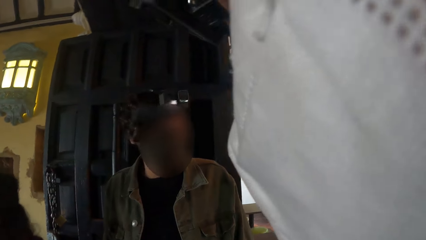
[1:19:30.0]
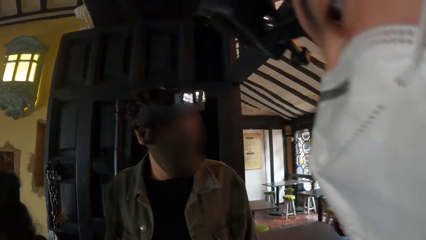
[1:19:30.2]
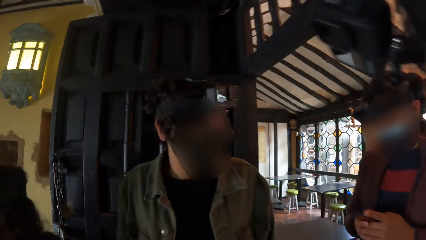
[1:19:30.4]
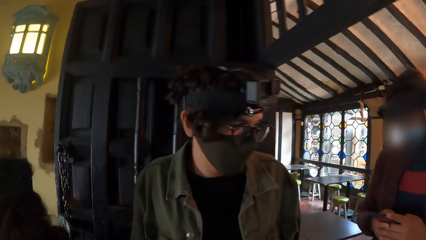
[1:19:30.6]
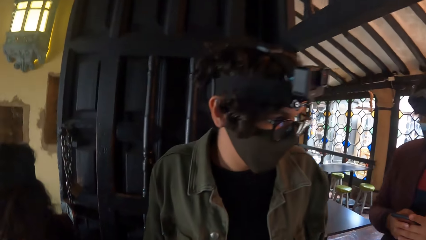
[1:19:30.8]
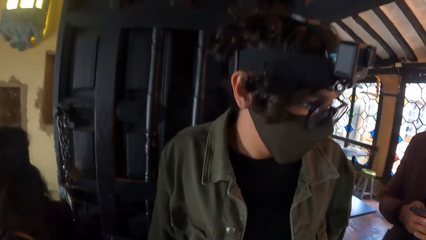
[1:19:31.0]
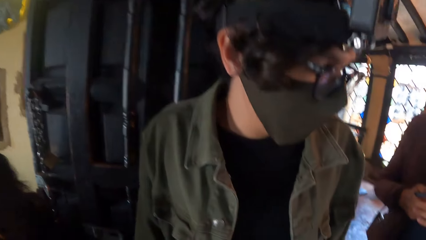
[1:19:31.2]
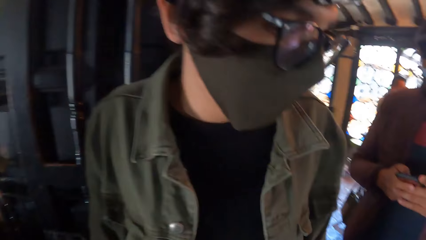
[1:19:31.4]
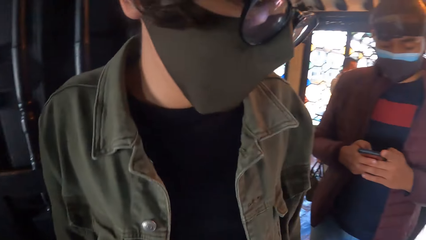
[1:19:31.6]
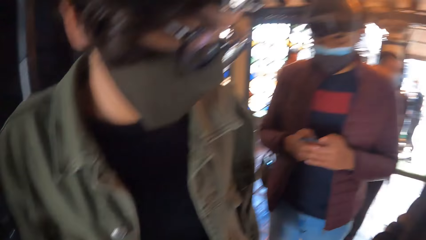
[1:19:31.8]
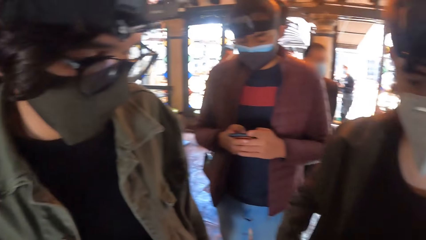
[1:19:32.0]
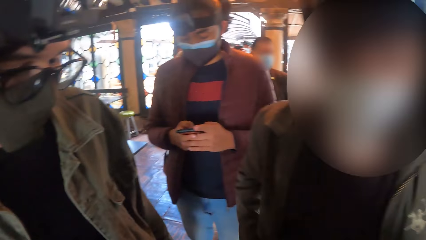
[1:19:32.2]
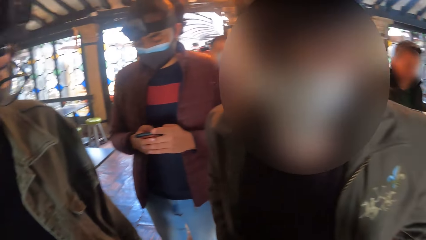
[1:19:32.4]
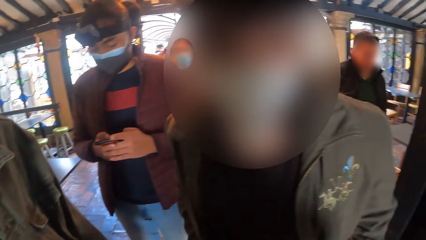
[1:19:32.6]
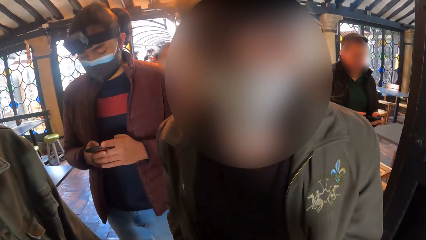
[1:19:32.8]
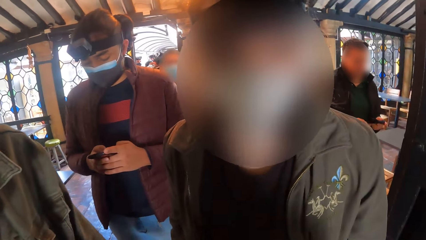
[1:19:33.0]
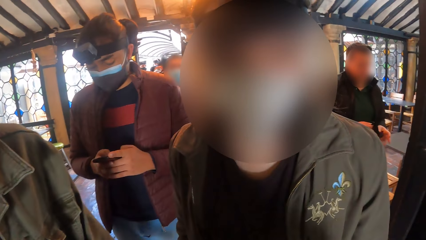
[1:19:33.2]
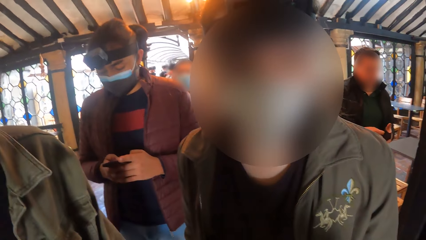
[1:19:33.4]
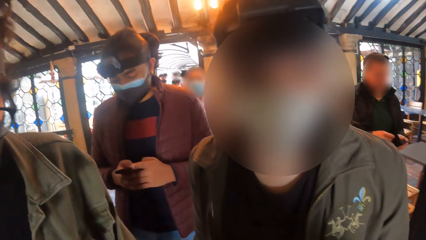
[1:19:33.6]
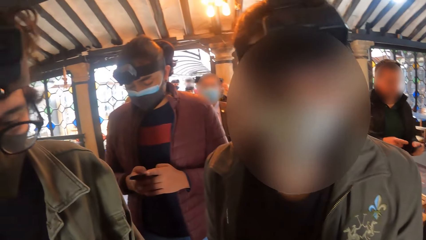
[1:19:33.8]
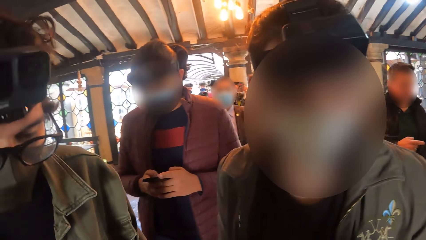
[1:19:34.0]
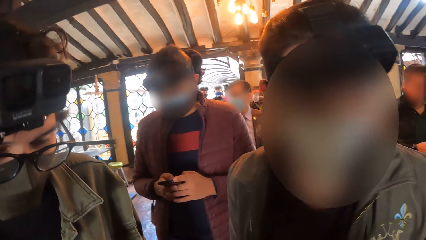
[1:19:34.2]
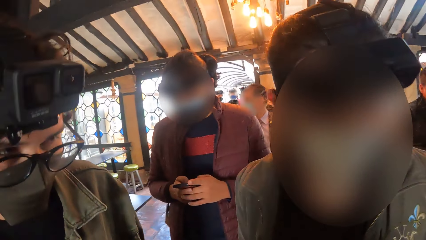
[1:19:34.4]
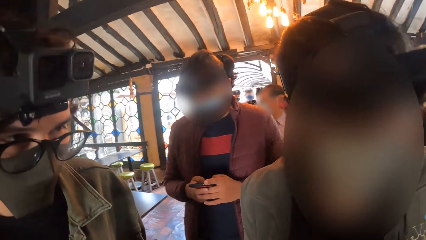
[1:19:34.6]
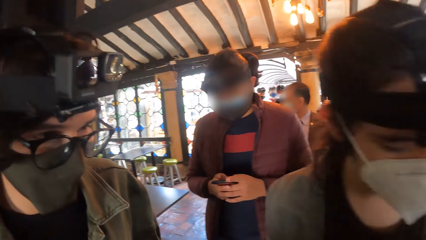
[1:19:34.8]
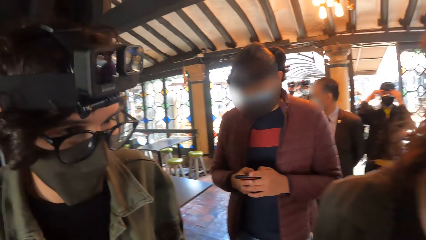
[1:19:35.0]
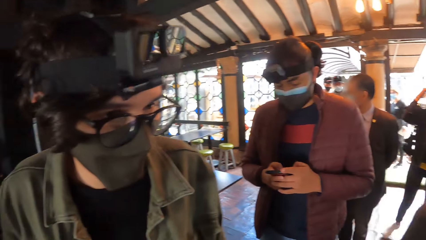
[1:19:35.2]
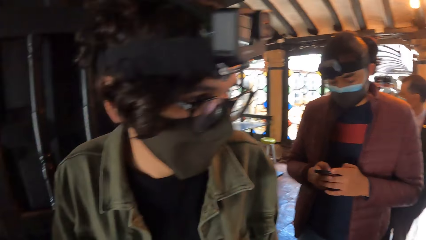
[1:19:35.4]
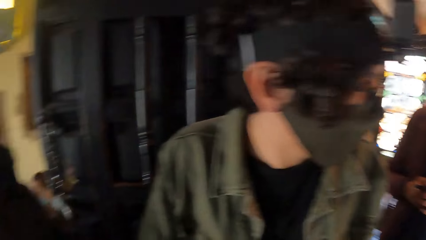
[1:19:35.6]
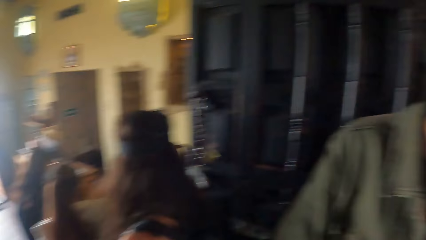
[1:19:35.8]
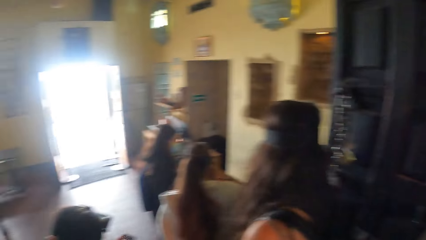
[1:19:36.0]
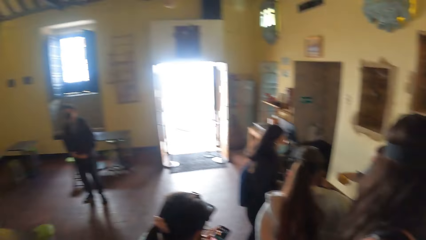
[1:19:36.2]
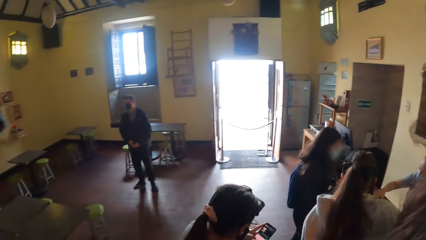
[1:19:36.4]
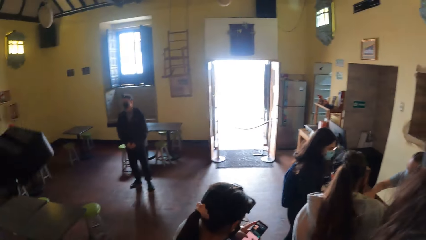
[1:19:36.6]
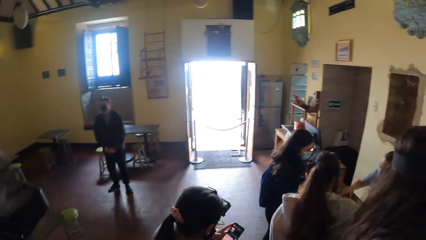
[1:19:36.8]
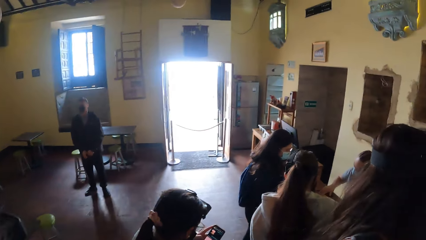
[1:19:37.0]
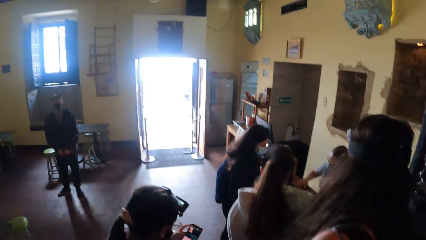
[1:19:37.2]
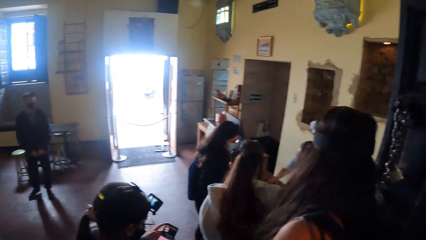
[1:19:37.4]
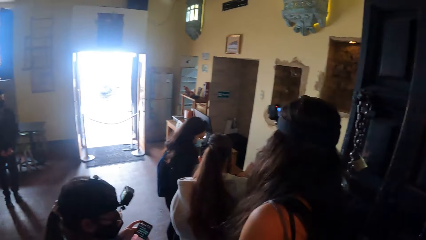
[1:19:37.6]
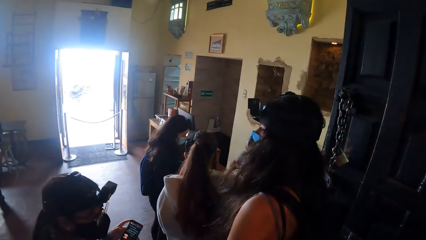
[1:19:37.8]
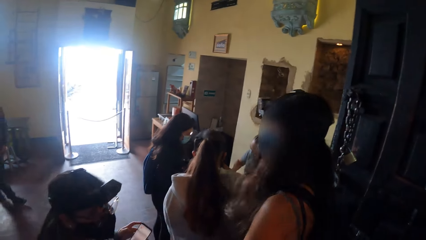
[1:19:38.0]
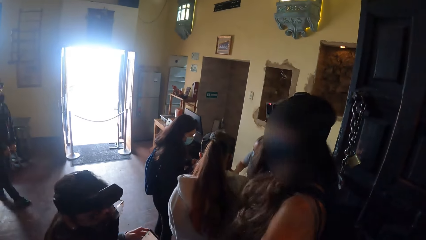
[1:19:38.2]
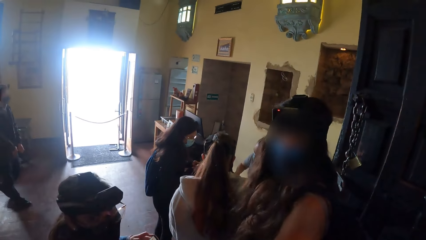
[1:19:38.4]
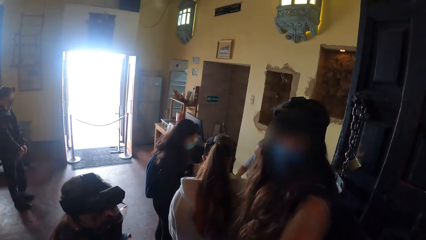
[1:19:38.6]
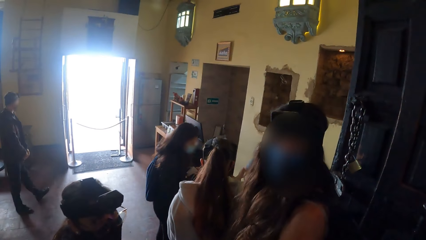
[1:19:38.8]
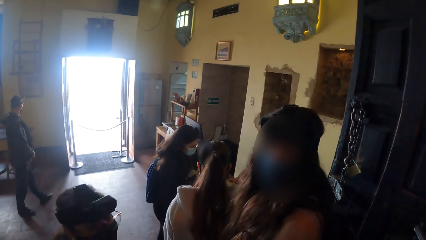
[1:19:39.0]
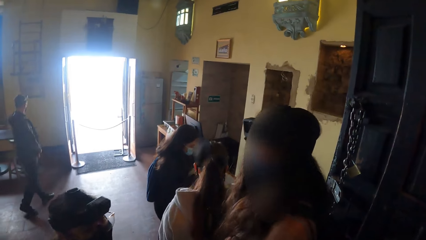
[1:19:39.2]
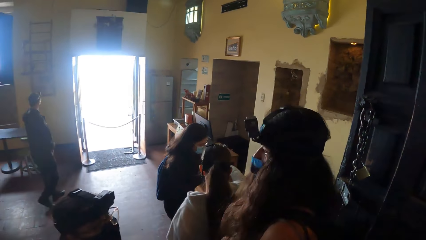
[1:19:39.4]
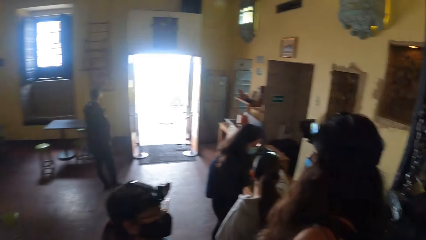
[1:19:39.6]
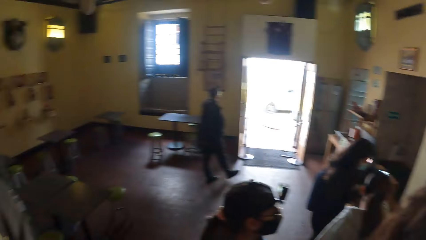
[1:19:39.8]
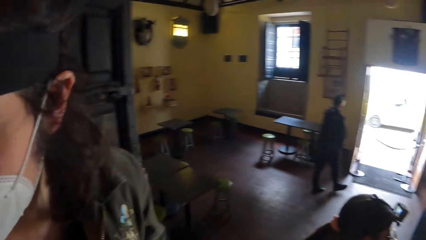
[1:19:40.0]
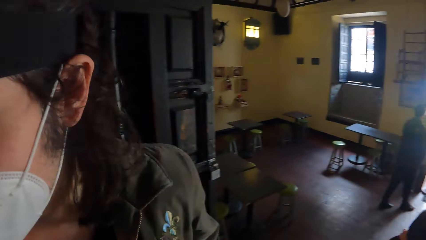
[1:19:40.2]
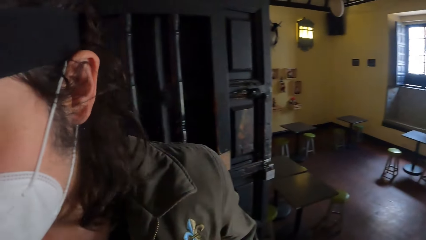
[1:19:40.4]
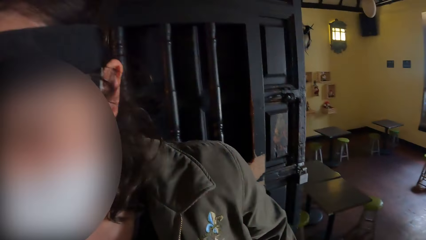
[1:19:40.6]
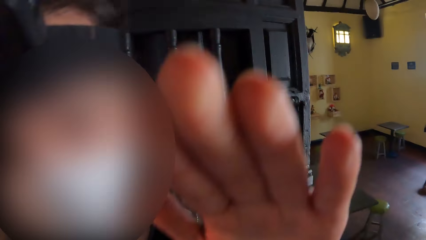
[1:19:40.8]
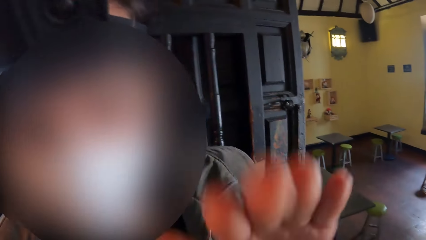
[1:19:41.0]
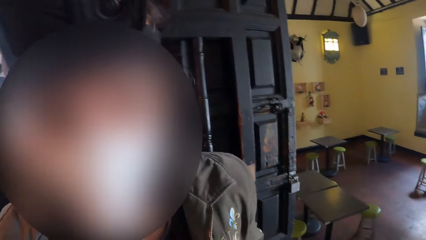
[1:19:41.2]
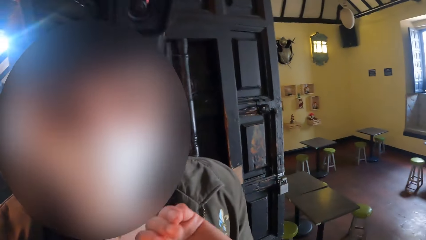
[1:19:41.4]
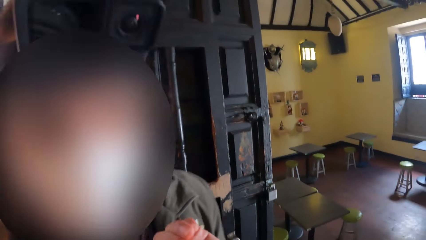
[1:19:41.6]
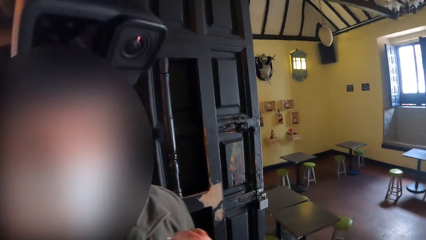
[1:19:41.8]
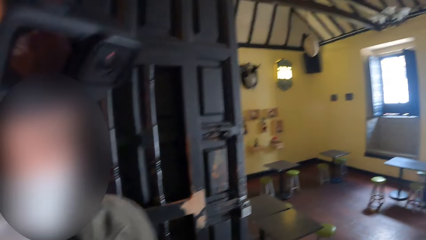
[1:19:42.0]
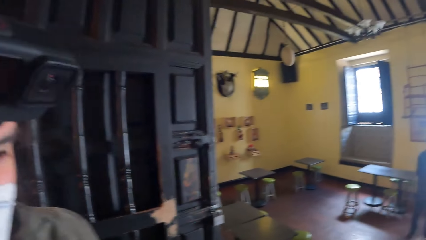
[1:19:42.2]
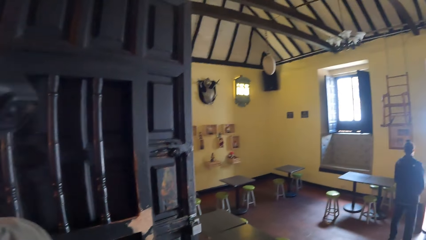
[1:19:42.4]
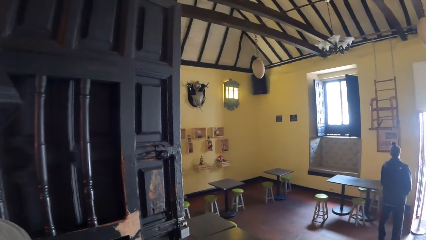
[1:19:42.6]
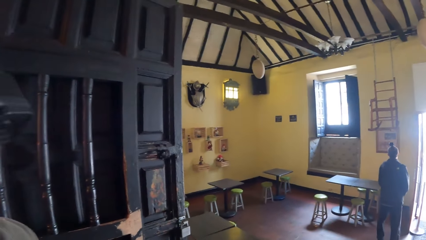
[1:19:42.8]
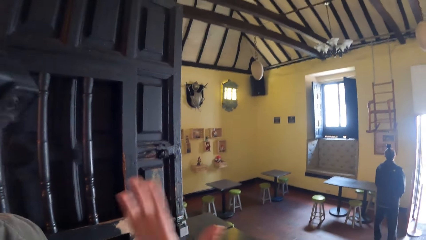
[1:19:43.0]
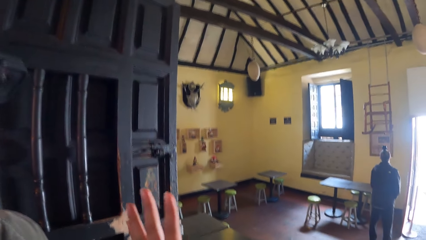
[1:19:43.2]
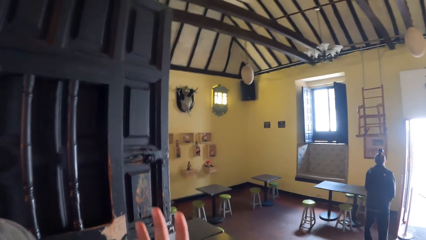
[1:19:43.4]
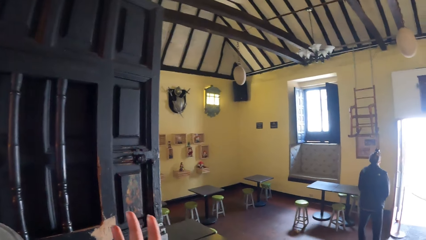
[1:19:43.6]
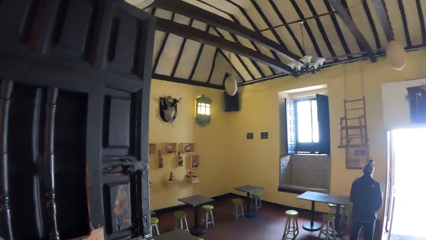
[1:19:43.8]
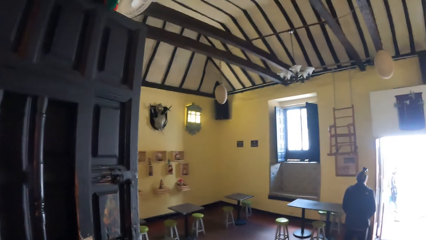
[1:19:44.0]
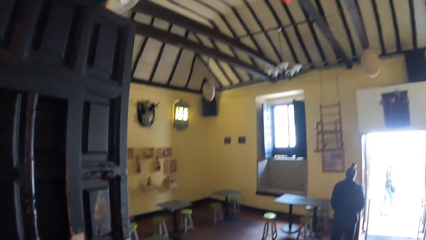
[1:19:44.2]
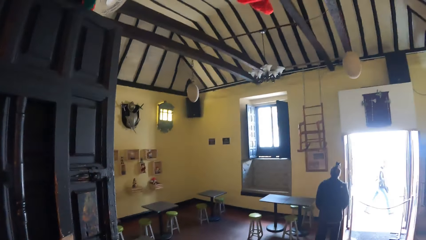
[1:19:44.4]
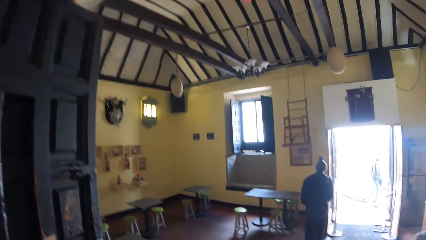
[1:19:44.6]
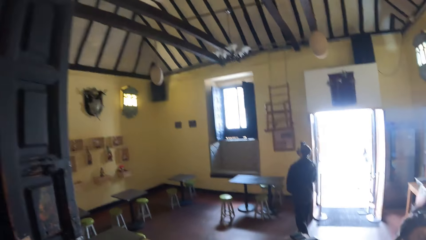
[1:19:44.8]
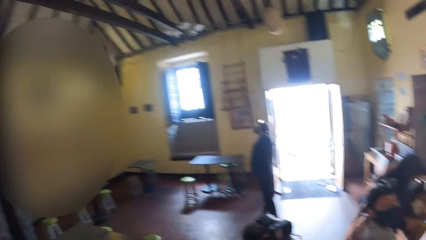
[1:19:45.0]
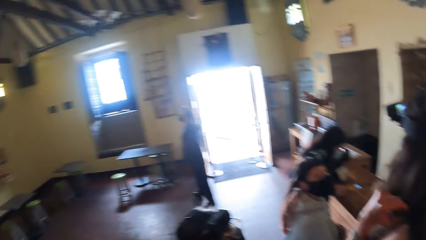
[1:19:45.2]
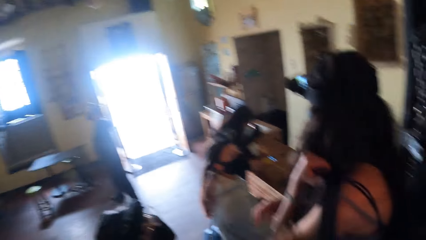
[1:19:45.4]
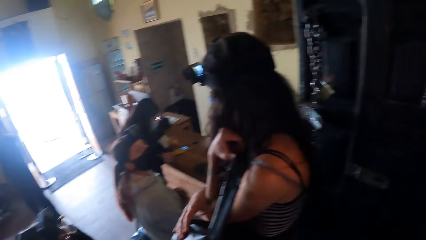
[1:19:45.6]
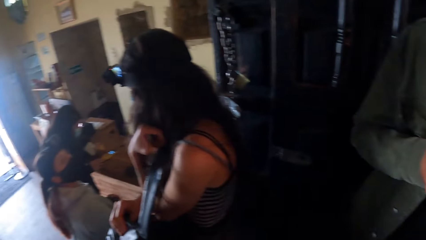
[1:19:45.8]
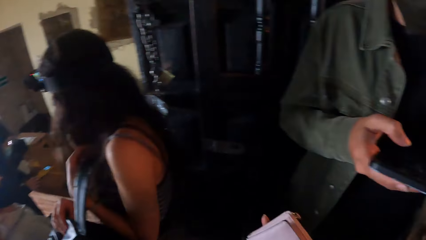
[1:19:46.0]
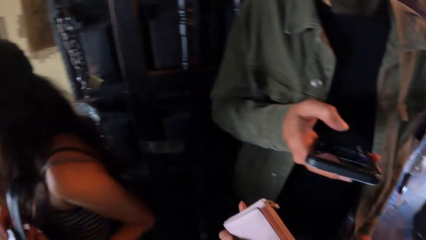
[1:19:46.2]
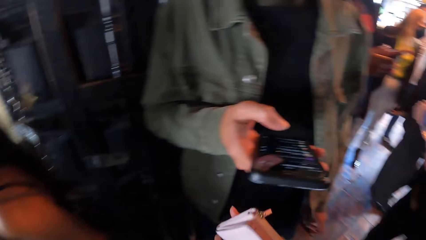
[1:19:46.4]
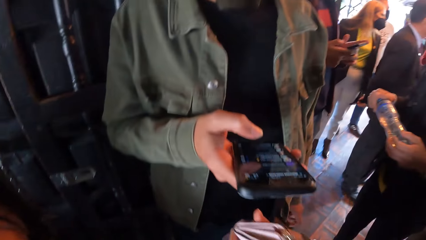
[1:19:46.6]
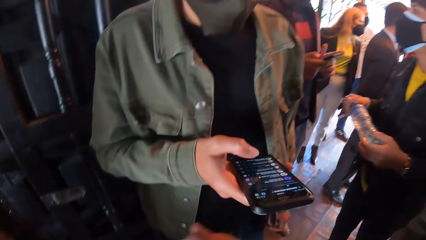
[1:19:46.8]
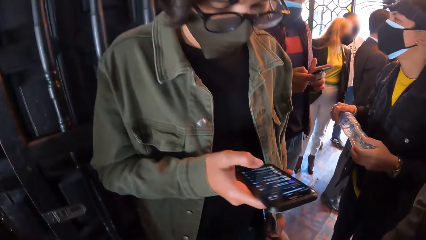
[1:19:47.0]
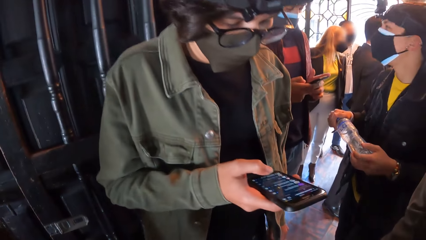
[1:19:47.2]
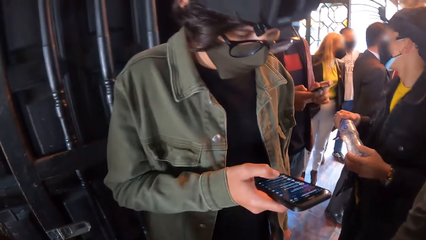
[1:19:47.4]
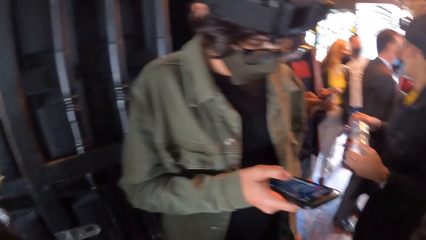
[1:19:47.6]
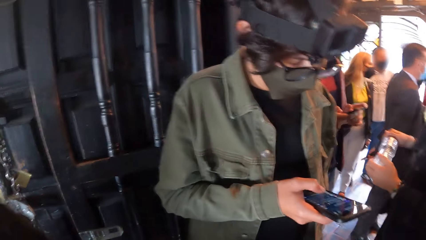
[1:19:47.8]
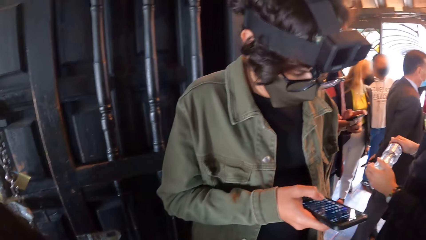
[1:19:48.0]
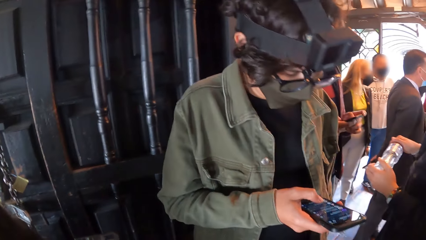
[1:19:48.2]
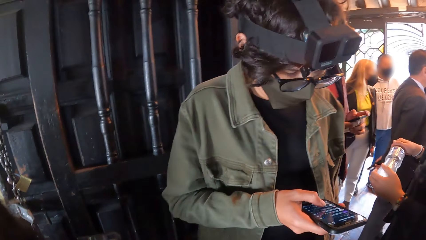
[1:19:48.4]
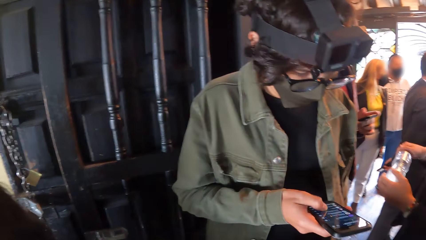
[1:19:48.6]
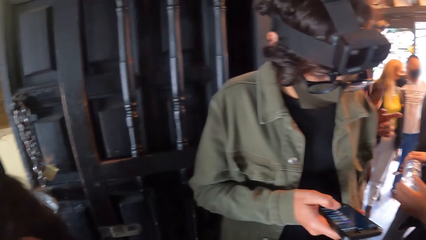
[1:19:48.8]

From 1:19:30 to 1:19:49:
The camera wearer interacts with a man. They interact with the man. Another man operates his phone with his right hand.
